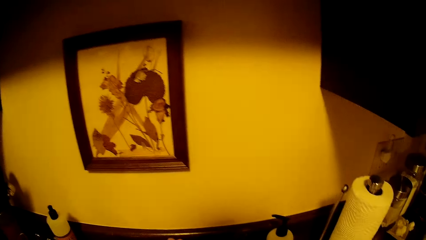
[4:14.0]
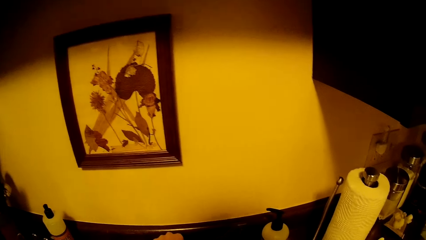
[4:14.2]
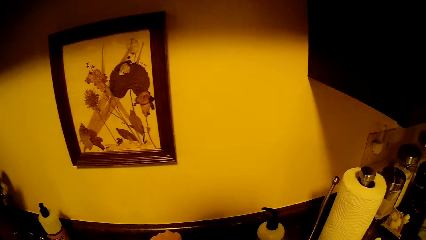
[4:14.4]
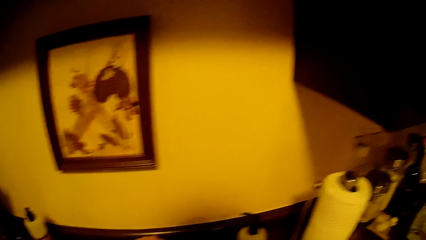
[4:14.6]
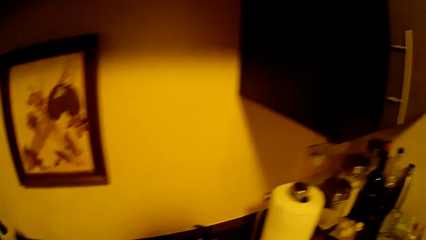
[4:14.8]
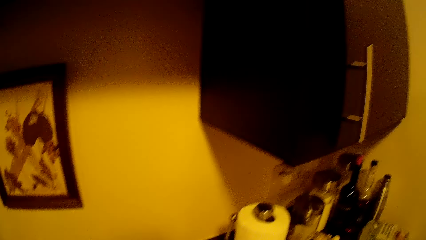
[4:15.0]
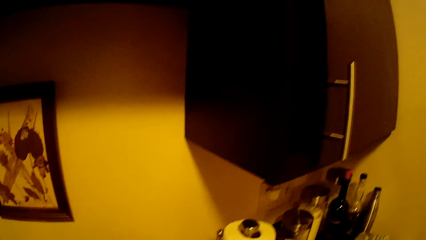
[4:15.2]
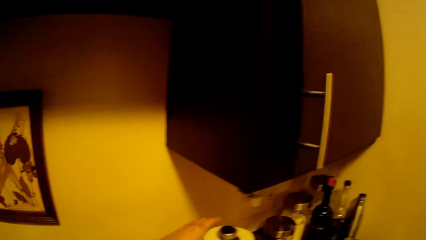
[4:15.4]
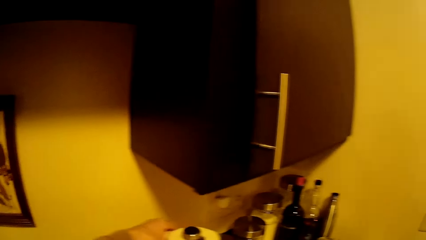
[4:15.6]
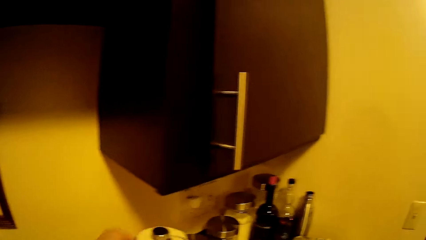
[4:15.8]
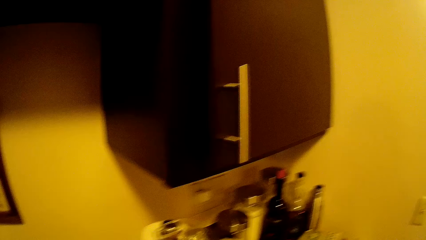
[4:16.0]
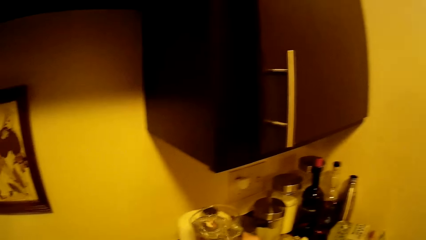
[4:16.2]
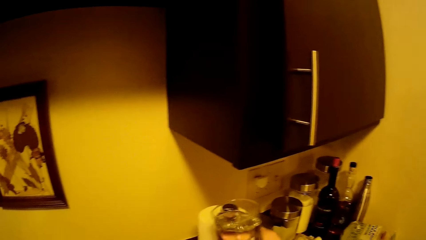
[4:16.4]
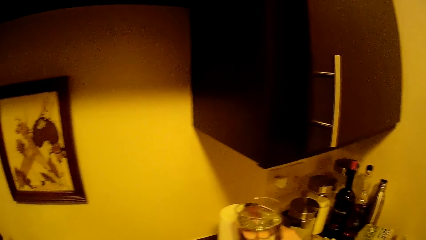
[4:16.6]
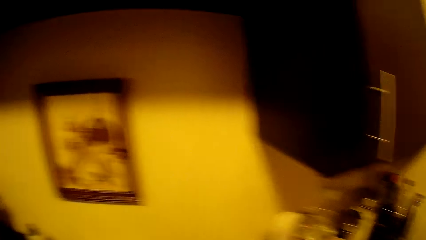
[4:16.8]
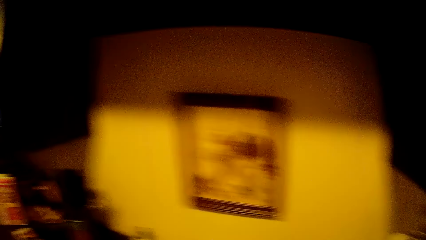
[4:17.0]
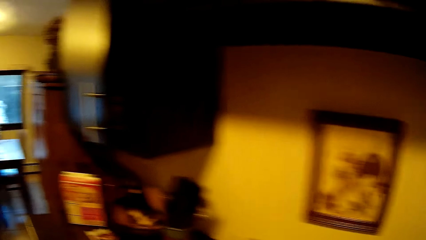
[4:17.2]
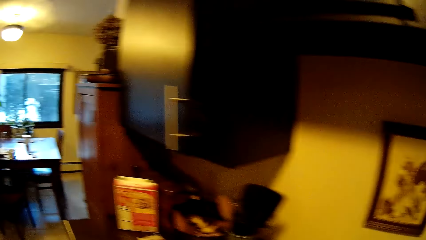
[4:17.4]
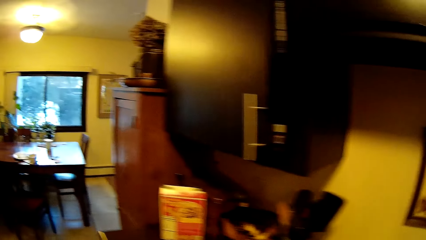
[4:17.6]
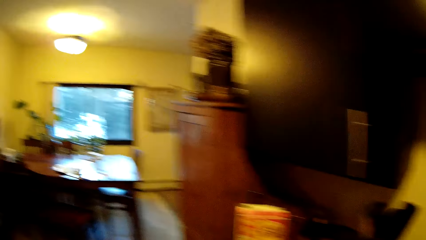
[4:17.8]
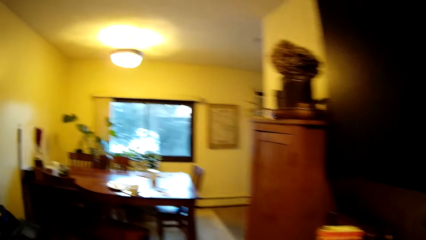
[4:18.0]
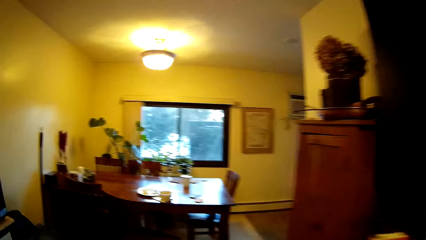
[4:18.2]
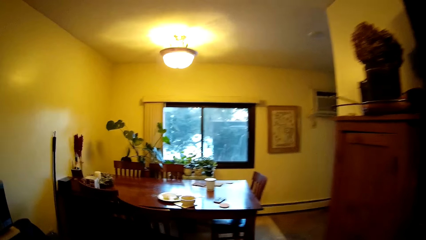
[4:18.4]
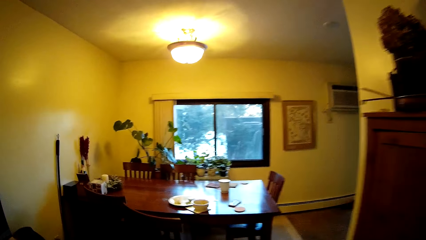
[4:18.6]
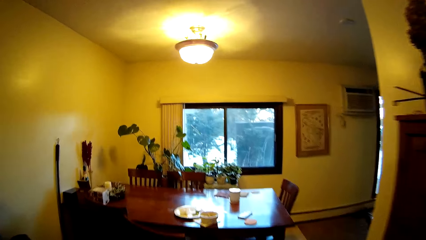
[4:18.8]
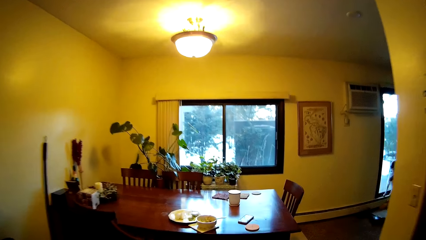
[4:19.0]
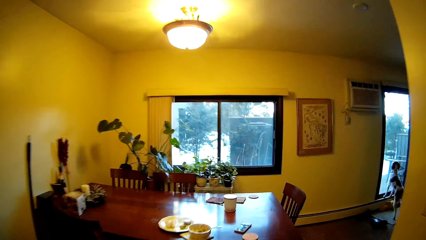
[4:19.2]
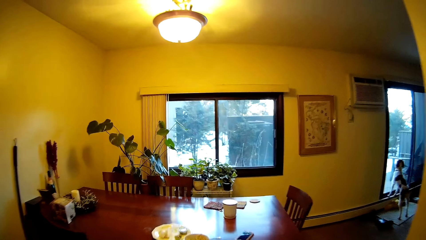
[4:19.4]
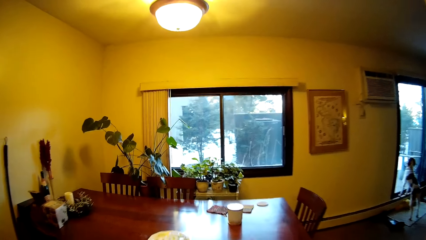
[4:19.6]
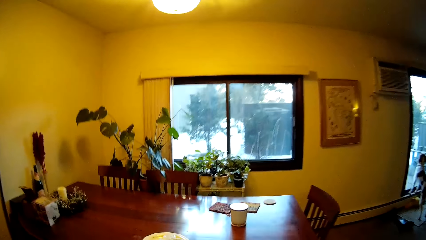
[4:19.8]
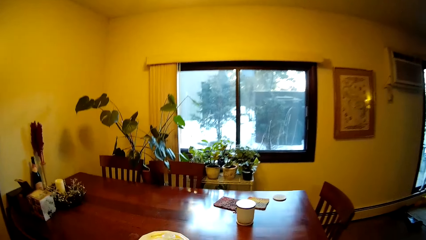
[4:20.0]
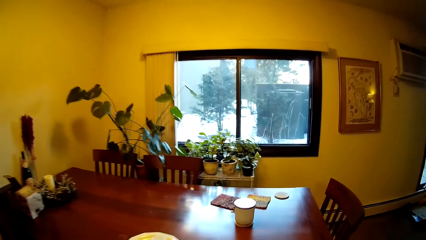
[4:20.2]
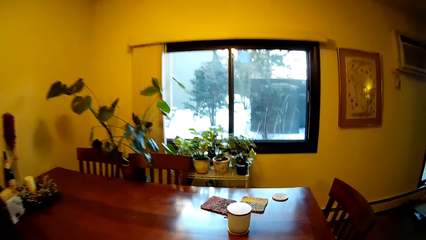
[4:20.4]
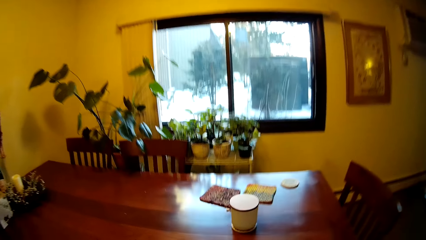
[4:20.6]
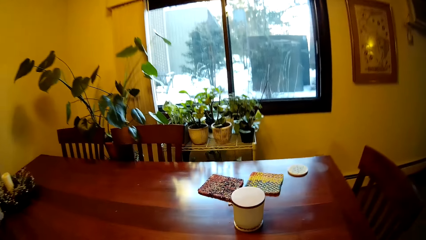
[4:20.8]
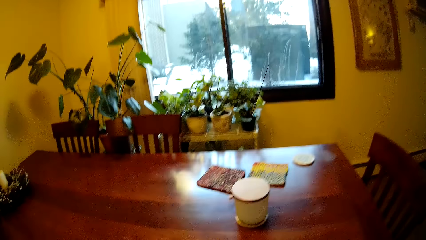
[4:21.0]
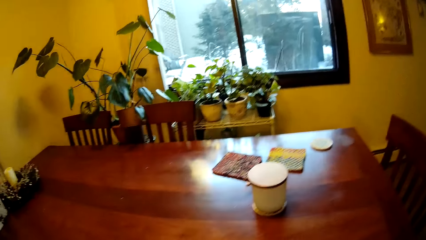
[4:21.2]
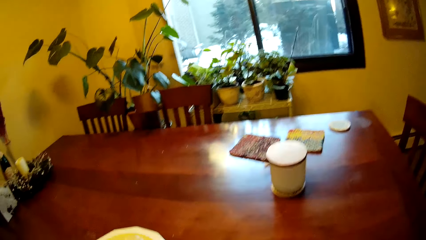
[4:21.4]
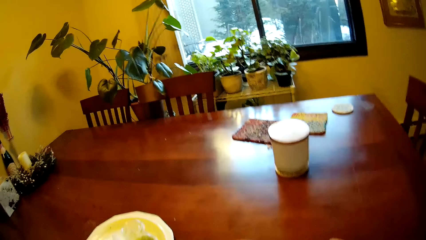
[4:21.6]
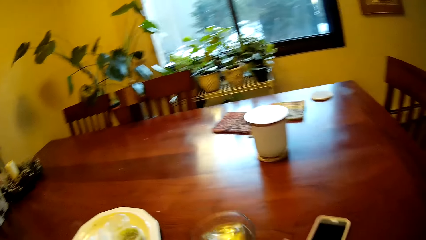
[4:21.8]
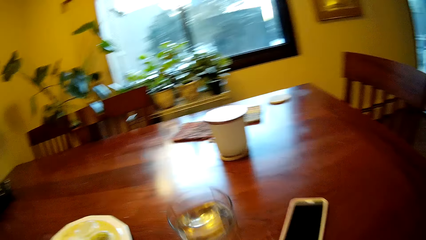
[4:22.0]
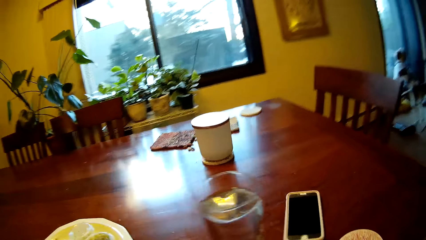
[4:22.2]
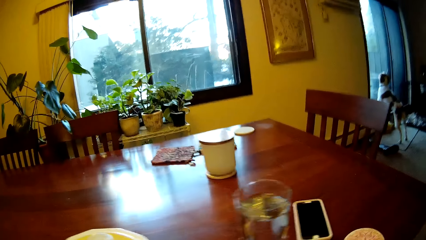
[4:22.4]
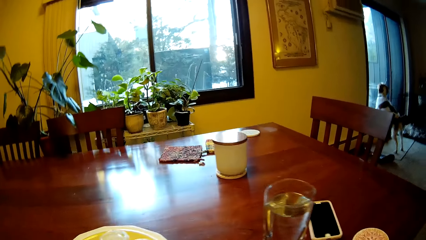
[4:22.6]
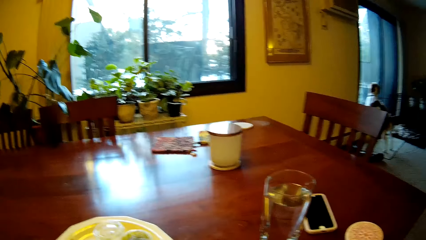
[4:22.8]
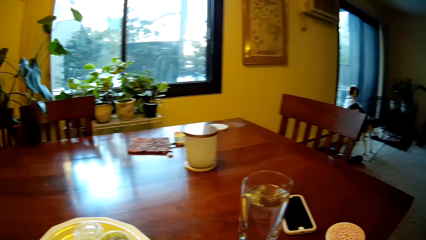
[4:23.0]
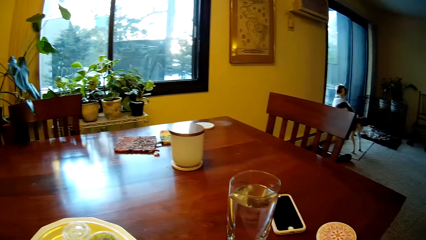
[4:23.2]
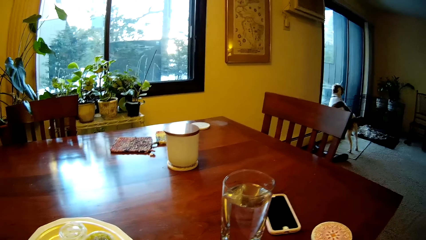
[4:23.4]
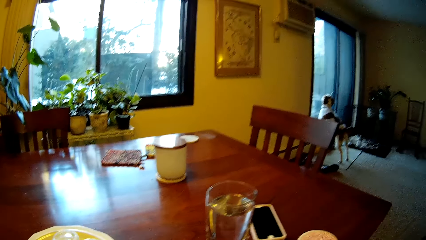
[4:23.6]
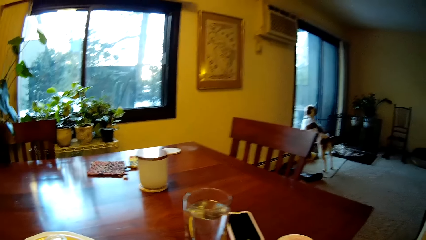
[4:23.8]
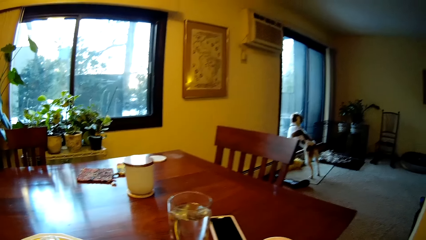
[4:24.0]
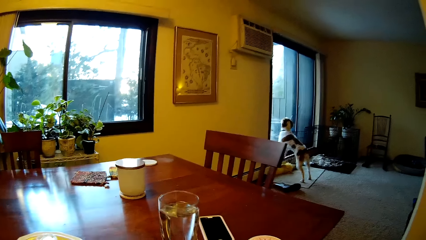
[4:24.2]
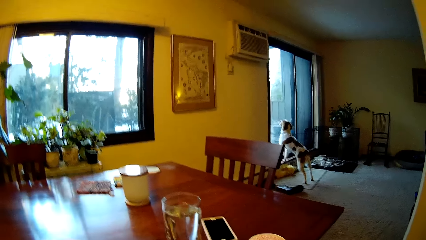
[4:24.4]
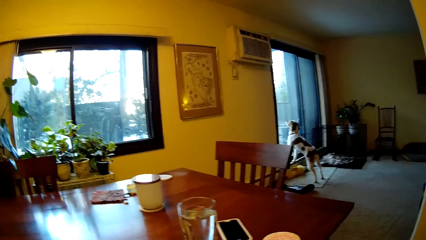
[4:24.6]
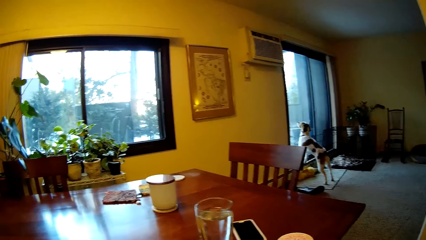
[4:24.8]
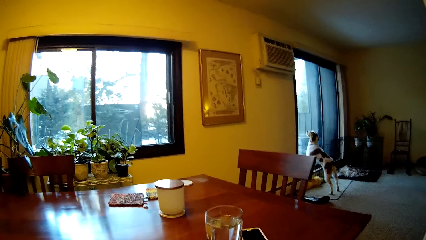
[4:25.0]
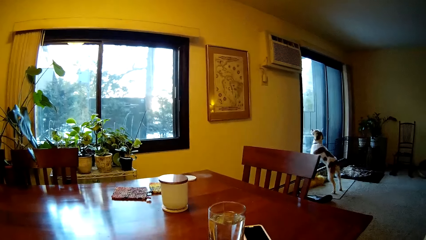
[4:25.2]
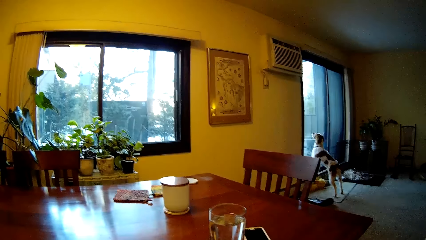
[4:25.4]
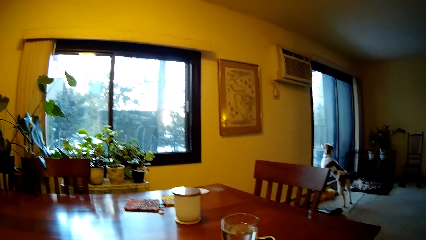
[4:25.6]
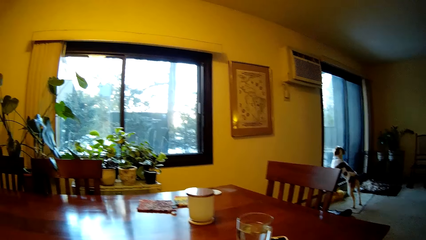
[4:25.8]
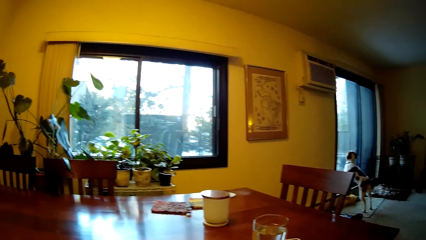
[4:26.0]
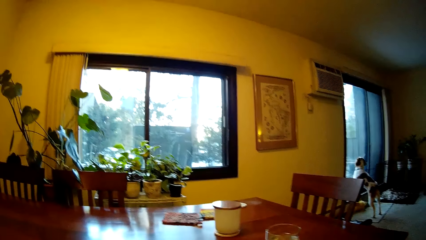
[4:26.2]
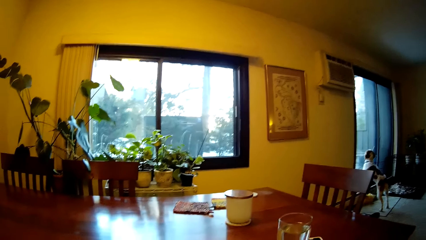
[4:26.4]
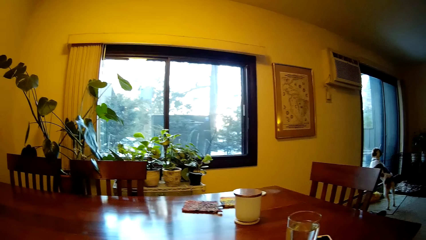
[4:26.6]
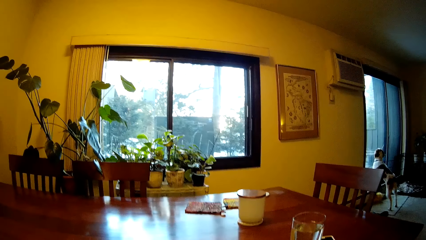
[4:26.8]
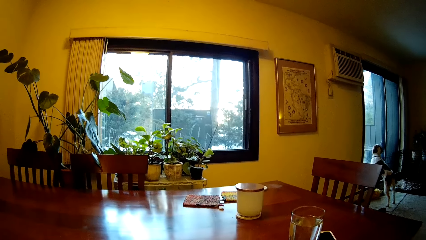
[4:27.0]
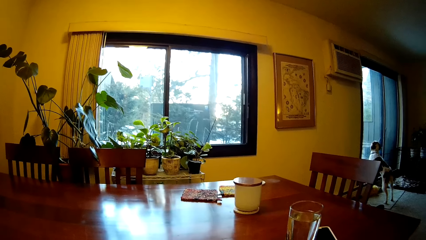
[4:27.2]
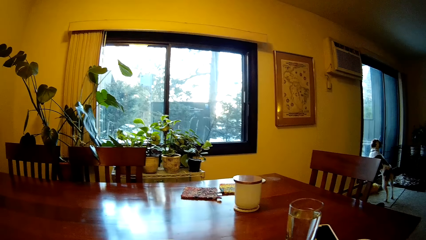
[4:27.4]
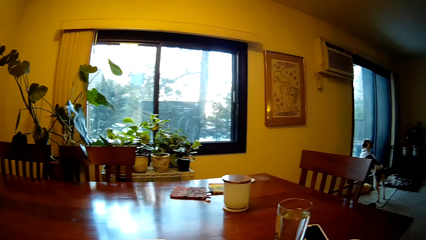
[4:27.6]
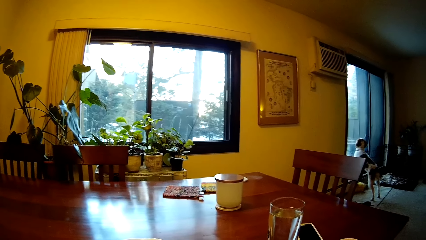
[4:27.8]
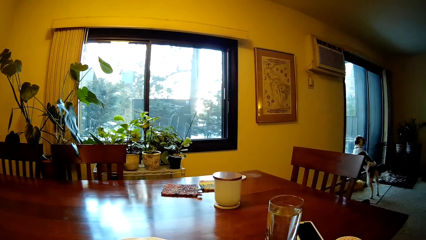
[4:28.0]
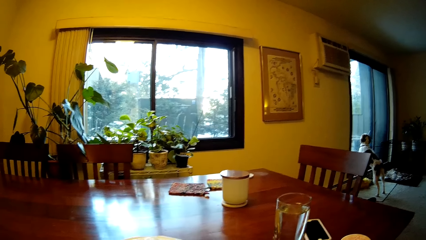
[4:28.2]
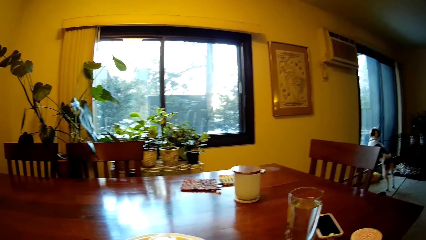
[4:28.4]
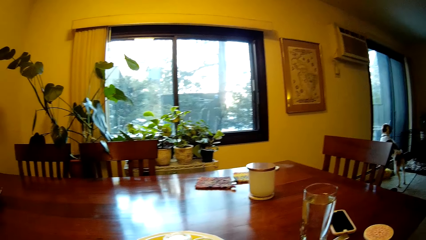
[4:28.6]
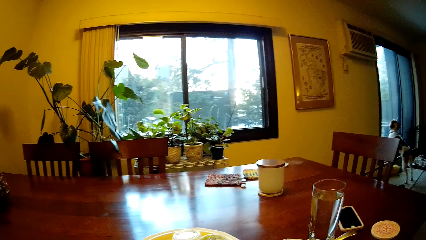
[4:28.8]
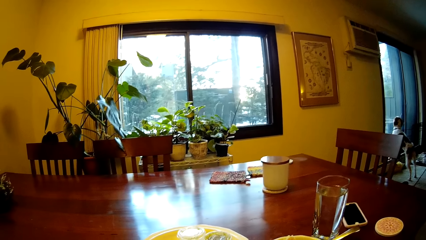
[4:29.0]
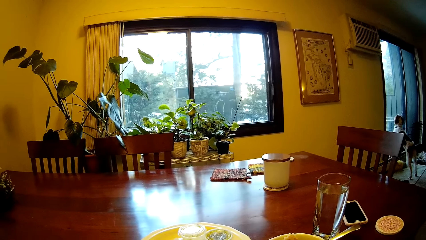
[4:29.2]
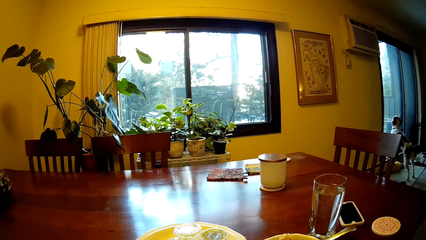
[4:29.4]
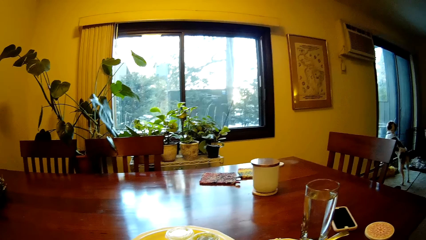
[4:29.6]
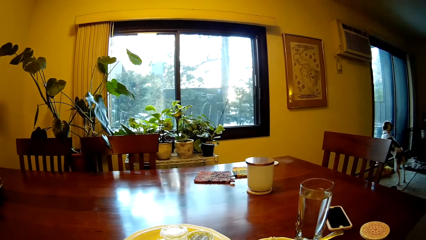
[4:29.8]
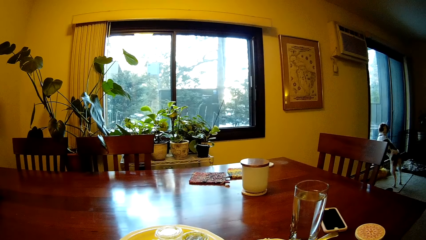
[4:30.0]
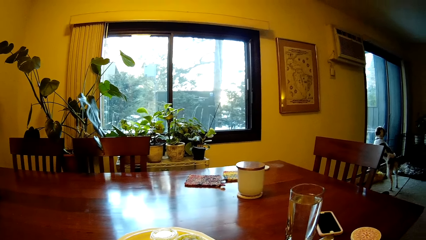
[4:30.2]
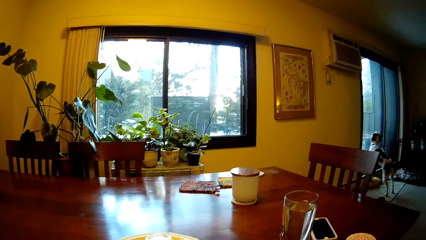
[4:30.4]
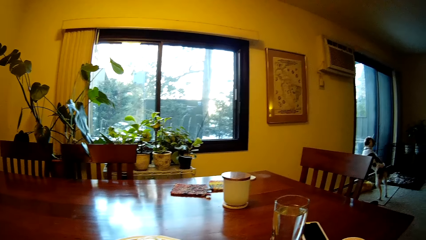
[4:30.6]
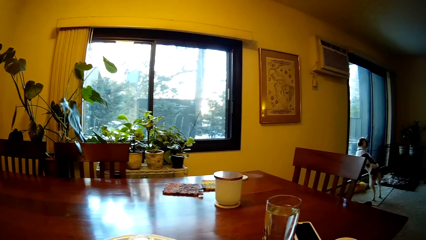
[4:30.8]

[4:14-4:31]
The camera wearer takes a roll of tissue with his left hand. He drops the glass cup on the table with his right hand.
